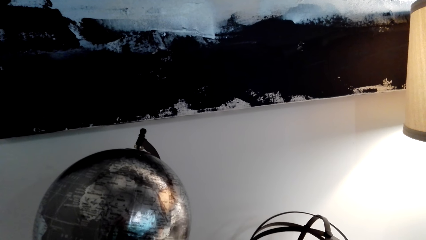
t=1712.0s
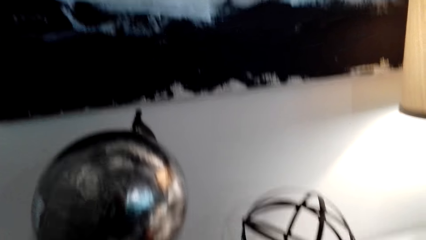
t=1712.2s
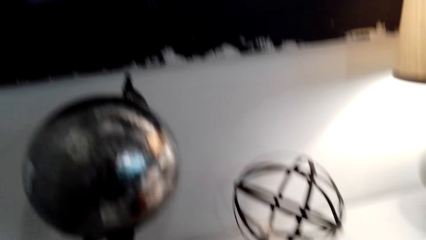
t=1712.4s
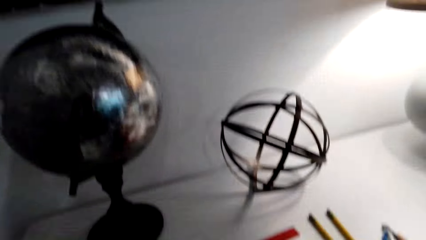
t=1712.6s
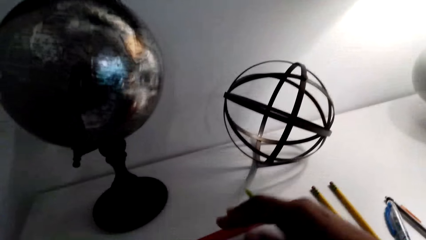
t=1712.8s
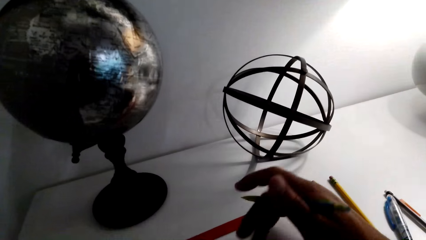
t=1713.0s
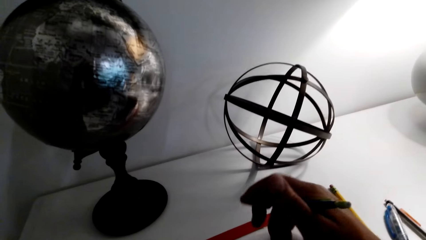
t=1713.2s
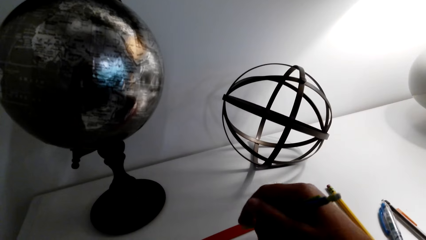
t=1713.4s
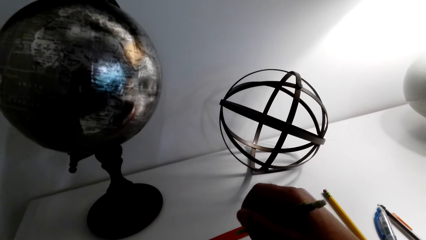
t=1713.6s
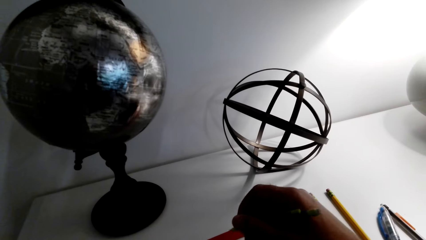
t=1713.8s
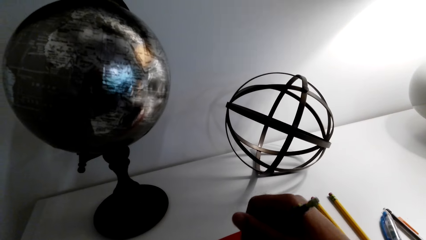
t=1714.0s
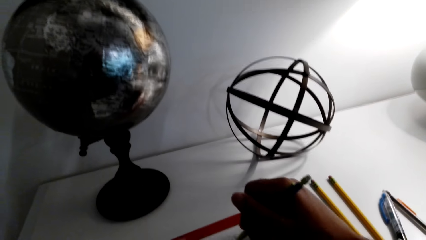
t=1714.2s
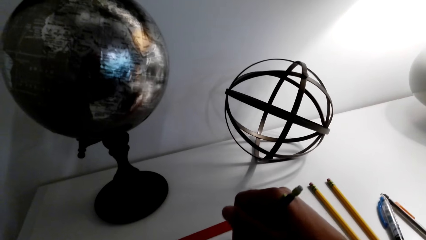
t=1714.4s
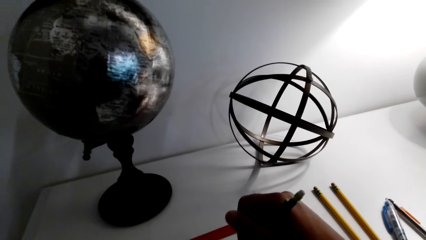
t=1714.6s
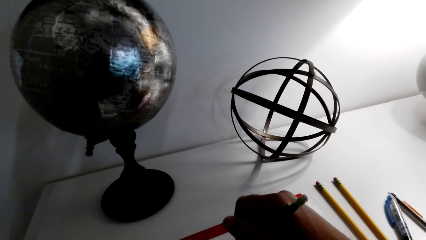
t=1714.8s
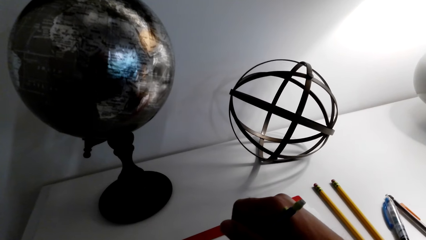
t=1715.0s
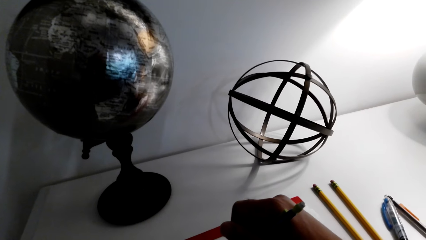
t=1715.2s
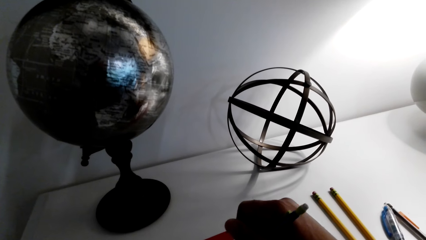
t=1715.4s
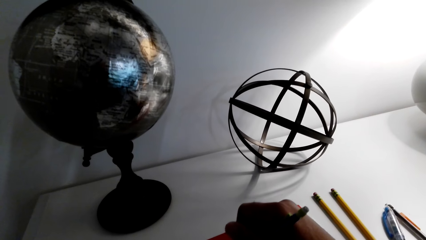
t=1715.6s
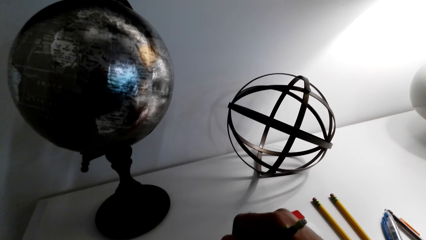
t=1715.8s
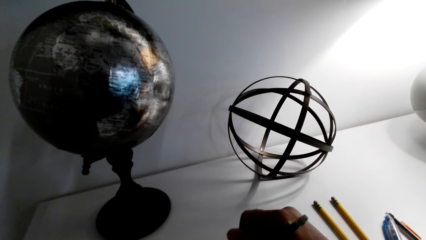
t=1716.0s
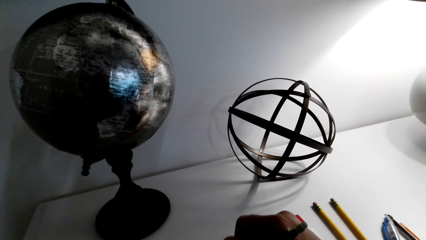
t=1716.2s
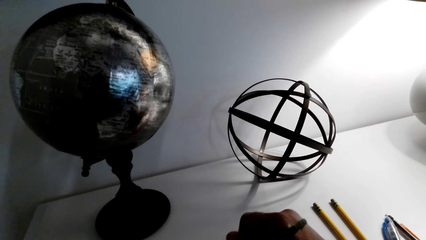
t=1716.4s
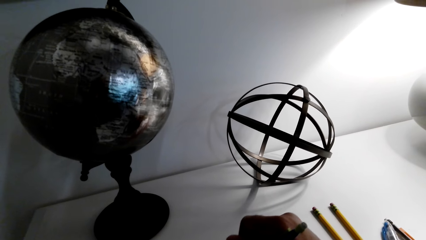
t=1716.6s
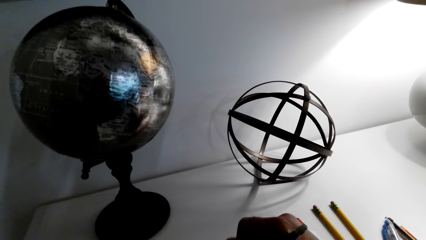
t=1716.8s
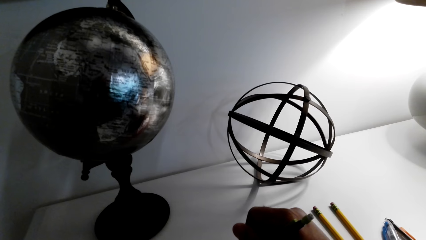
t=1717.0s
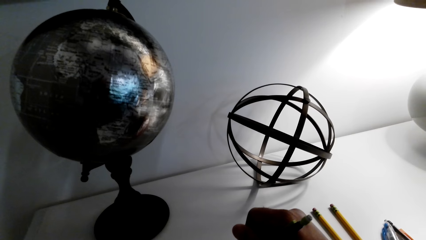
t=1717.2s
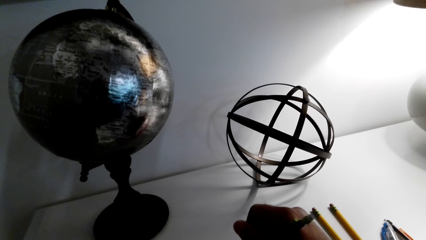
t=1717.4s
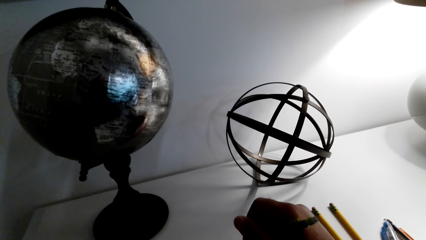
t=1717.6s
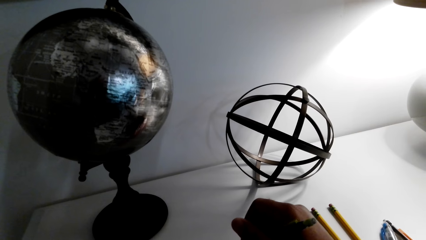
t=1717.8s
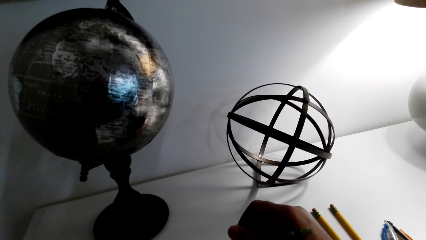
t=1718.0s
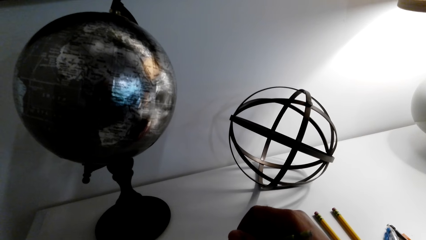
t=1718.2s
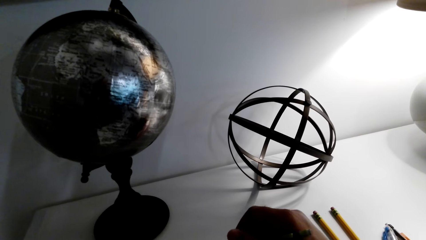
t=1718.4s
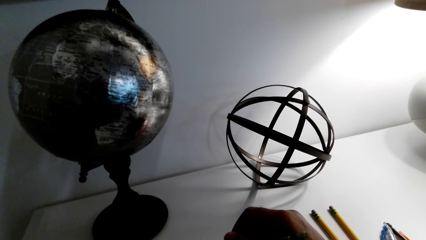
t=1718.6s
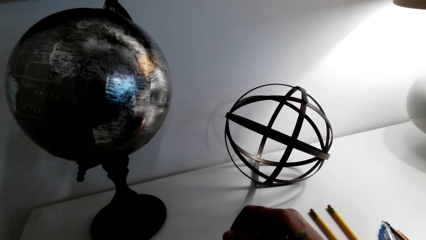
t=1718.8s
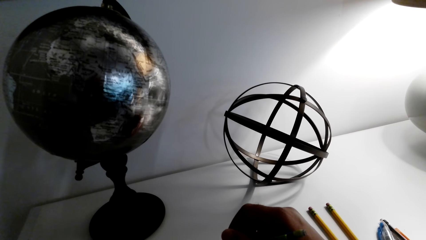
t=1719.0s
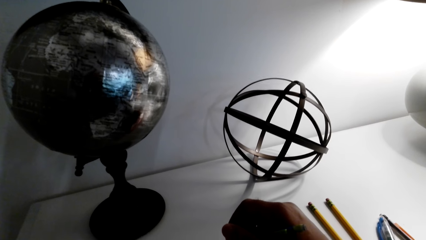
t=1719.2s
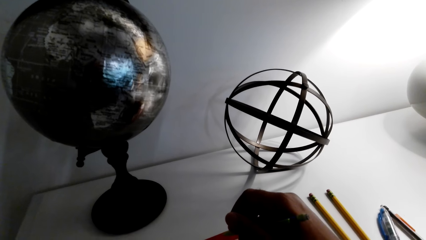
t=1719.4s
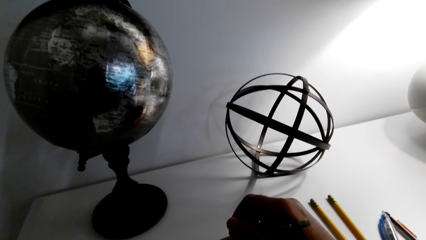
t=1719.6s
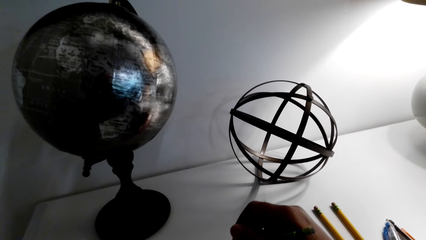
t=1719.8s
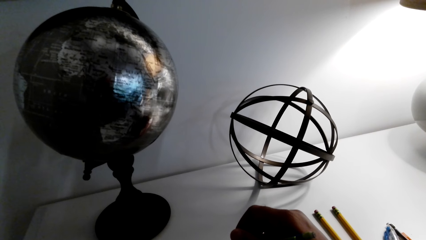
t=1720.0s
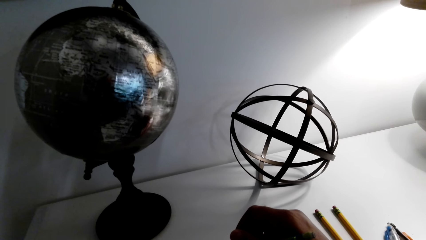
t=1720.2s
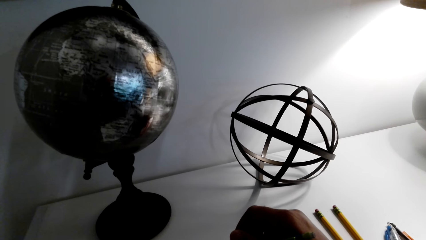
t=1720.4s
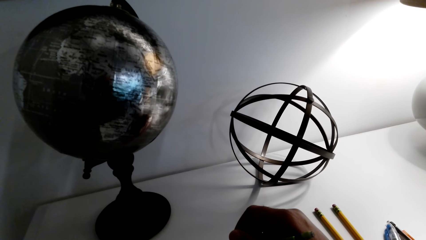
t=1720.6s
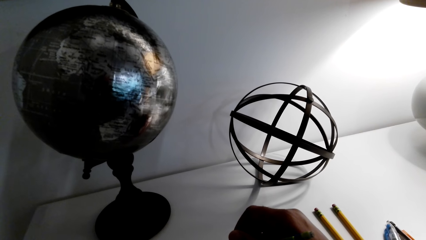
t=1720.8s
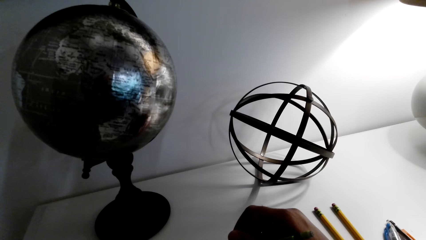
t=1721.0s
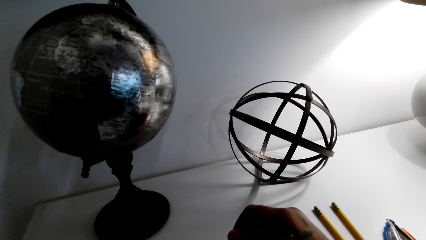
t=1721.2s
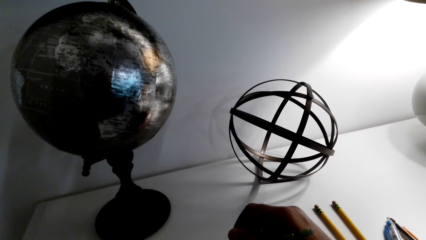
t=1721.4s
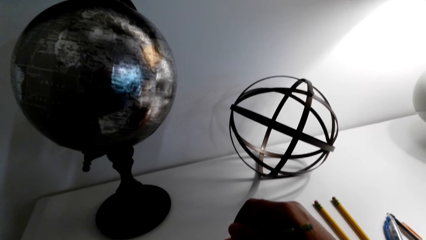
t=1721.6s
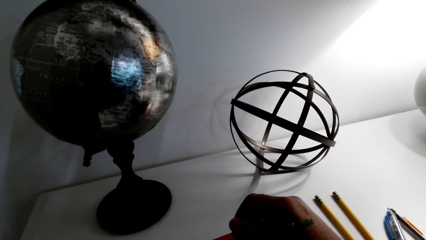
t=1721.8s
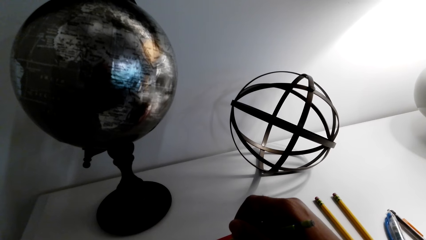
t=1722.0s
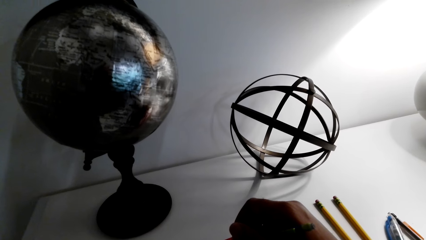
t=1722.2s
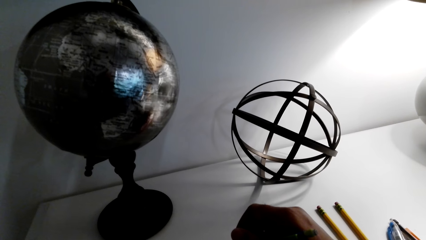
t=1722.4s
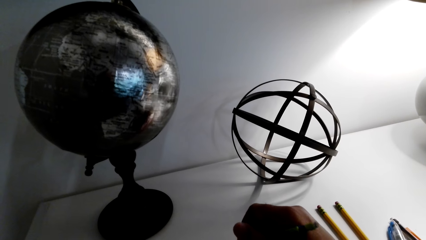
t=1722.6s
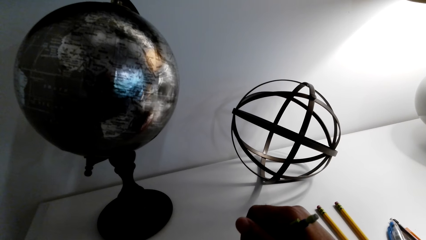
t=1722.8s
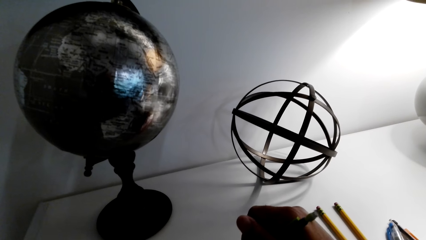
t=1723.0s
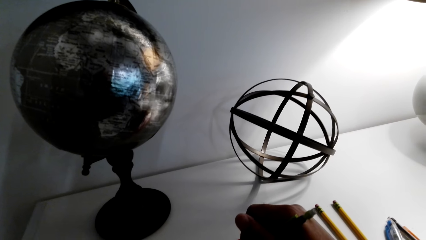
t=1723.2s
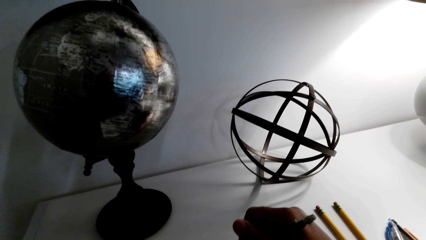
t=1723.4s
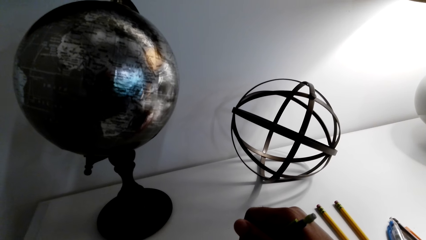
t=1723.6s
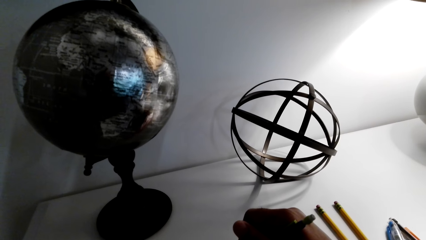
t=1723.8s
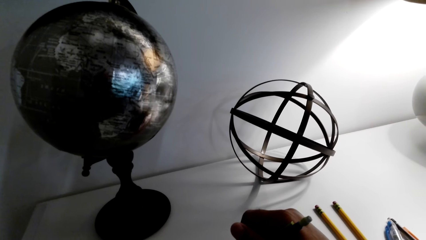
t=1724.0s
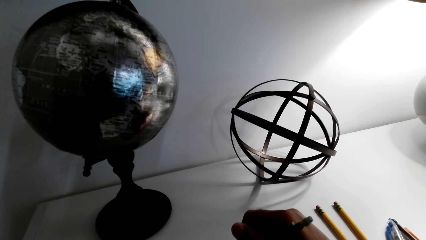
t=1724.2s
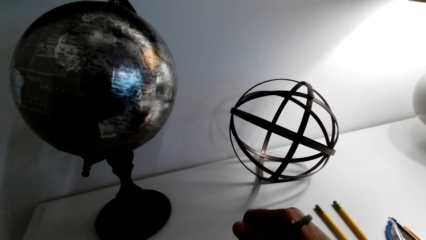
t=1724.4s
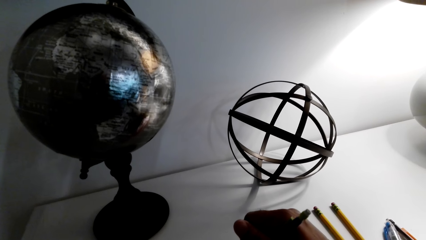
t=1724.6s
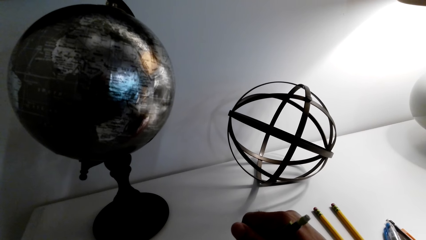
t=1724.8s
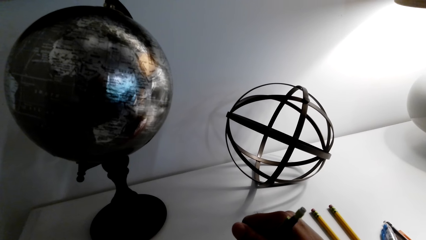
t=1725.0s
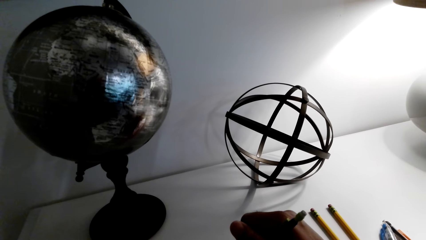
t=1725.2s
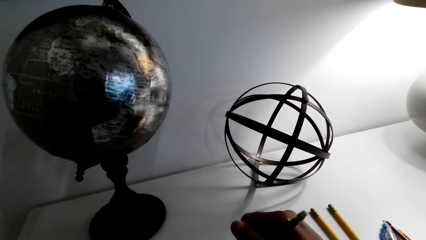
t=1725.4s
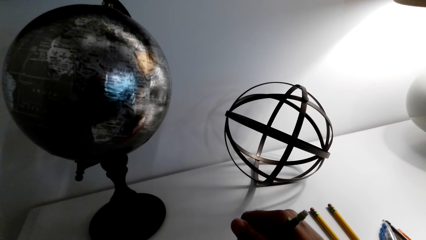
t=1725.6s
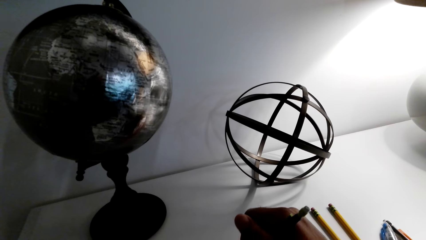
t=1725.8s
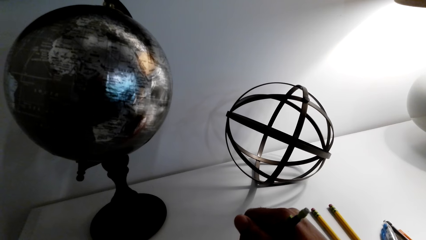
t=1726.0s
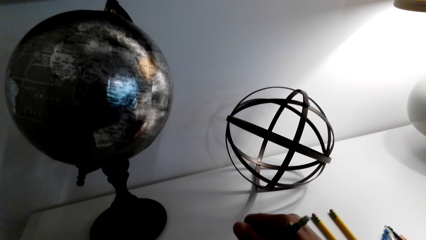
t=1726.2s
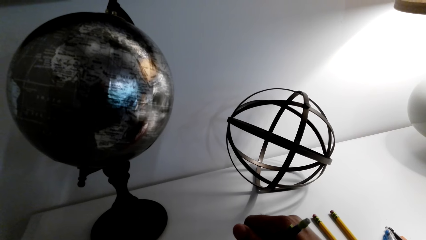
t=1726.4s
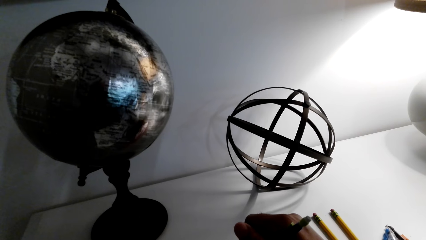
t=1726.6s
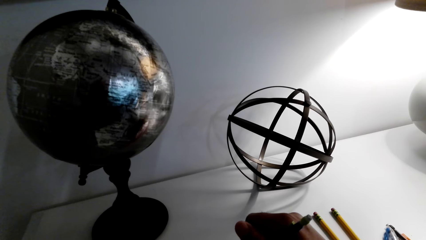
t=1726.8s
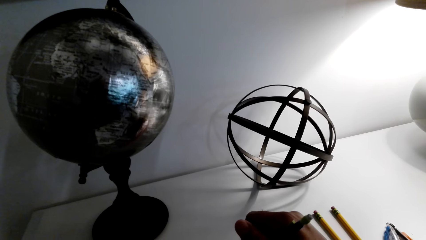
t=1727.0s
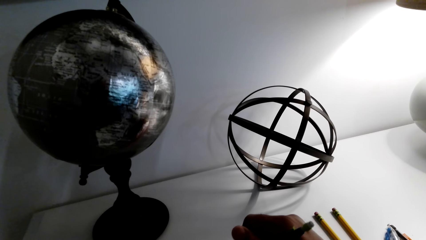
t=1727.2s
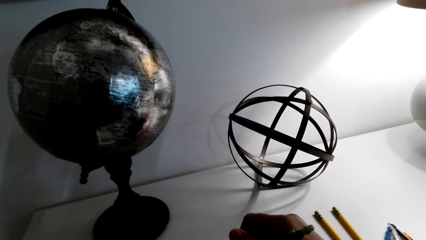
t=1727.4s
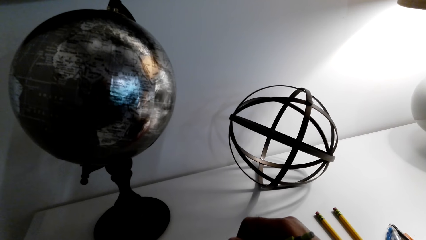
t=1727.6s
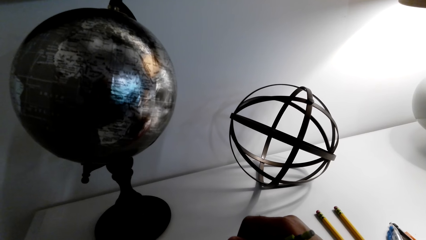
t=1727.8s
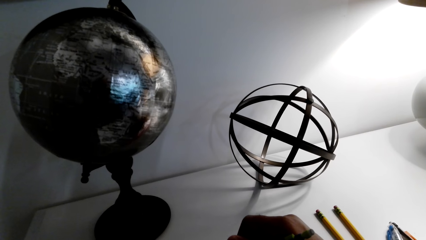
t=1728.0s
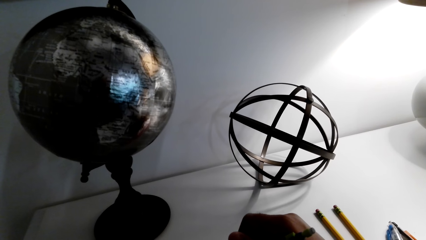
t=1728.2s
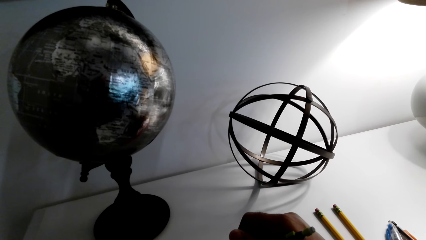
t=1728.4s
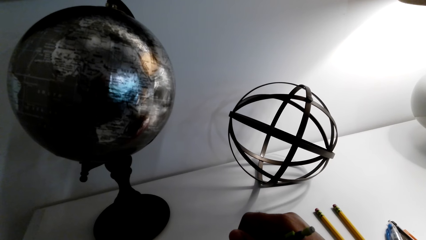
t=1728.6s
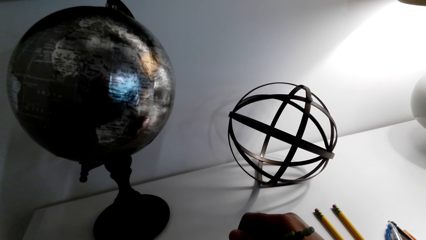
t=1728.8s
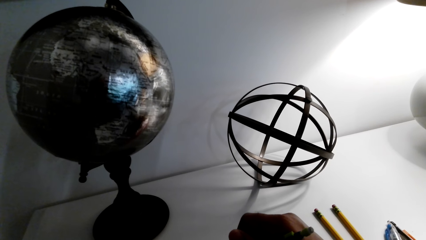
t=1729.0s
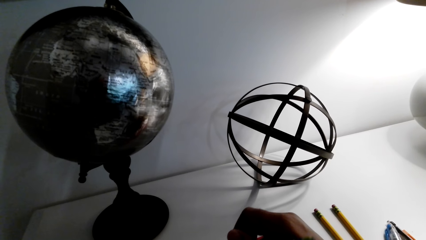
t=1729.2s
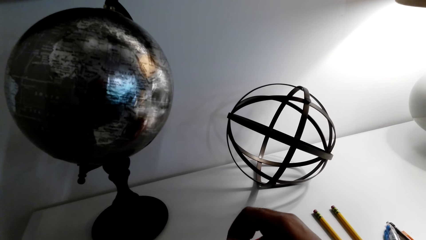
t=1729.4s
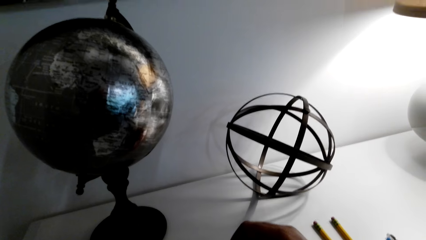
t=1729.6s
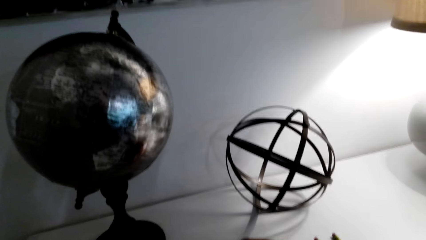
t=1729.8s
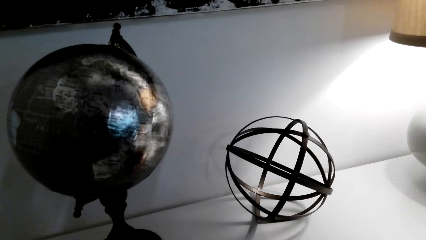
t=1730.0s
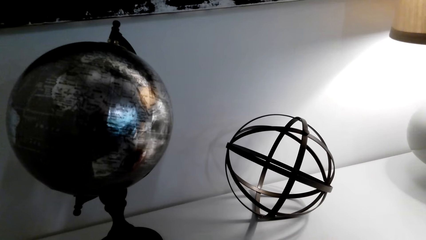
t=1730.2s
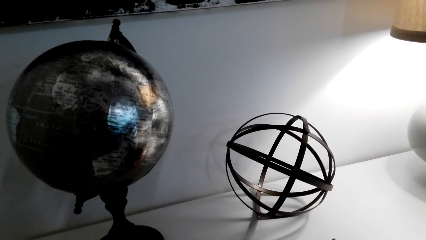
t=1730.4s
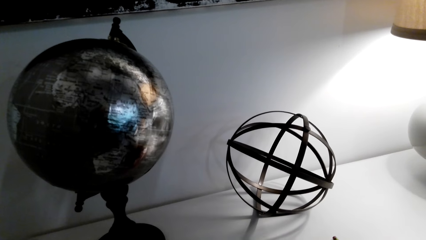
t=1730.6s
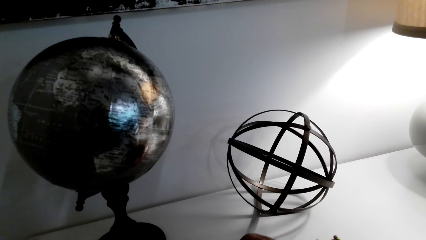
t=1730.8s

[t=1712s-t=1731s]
The camera wearer draws something on a piece of paper. They write on the book.
